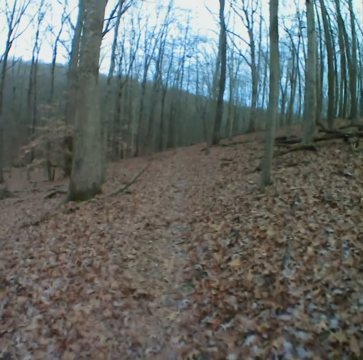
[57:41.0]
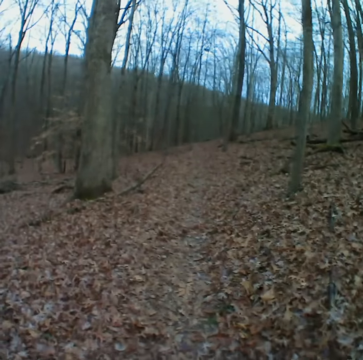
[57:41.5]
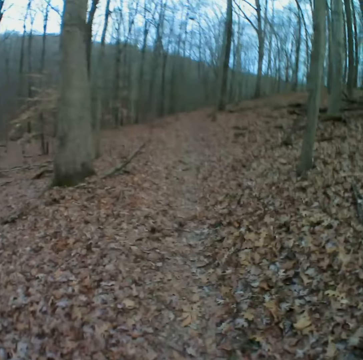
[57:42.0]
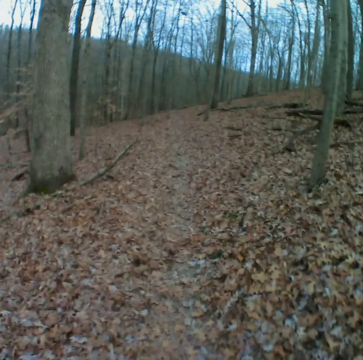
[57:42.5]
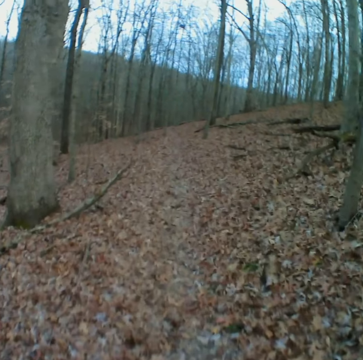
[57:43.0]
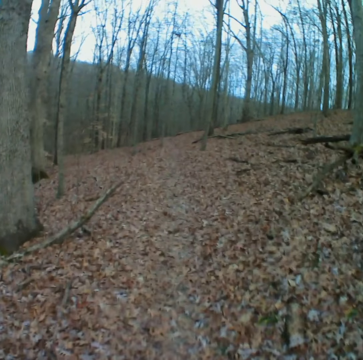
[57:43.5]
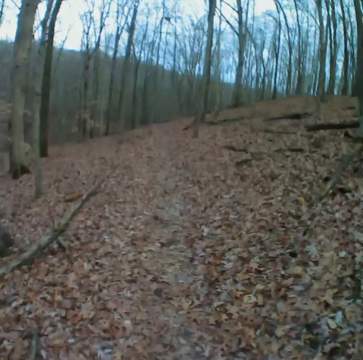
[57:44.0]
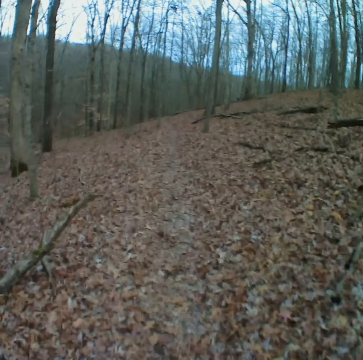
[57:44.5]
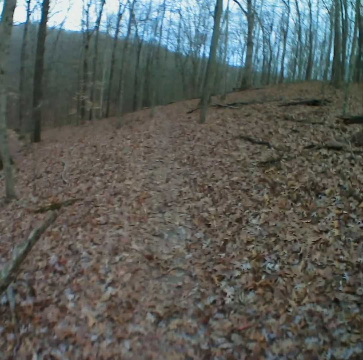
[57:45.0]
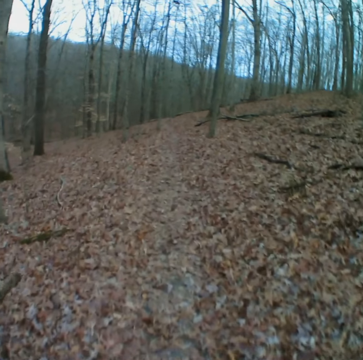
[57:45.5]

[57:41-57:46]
The camera wearer stares forward.

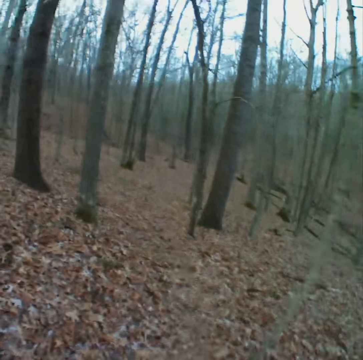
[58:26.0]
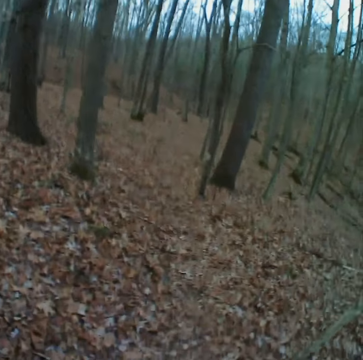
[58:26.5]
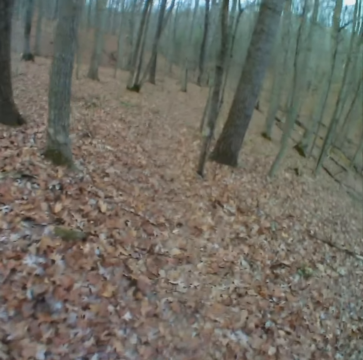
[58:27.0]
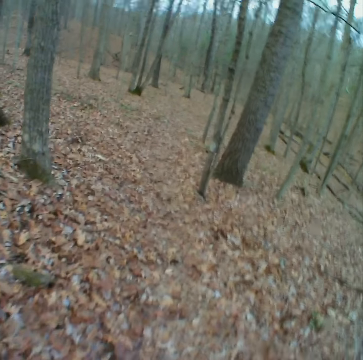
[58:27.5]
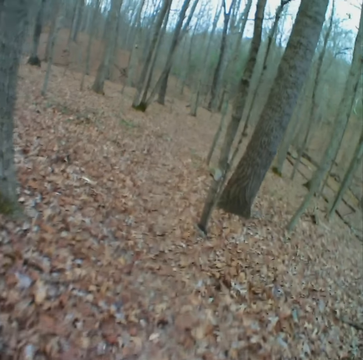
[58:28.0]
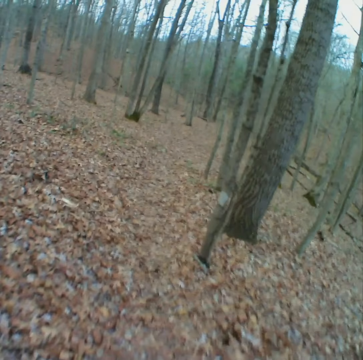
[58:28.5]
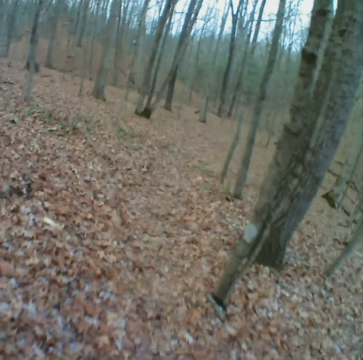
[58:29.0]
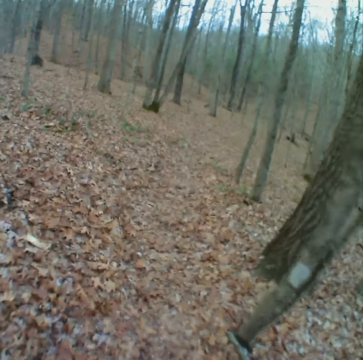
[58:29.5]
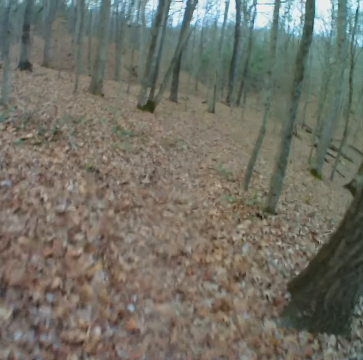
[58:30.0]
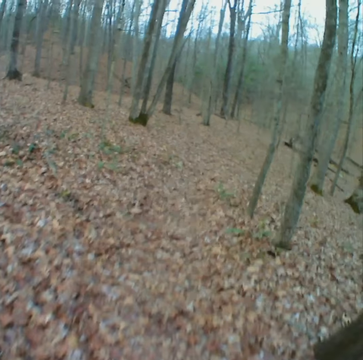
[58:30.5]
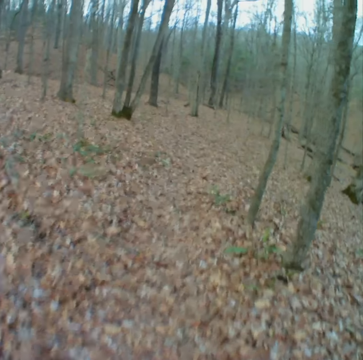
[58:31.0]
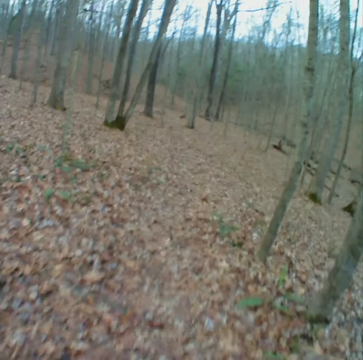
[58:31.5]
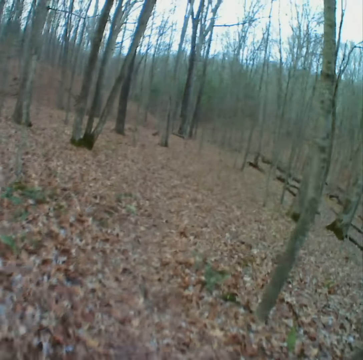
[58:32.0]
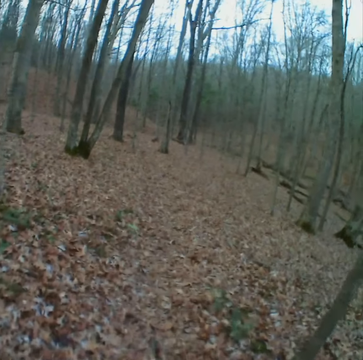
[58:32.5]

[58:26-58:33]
The camera wearer walks forward.

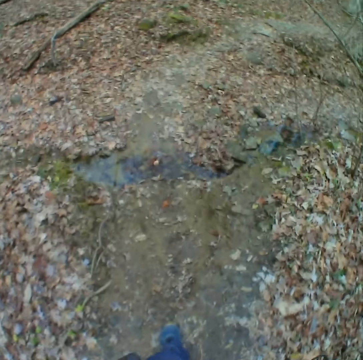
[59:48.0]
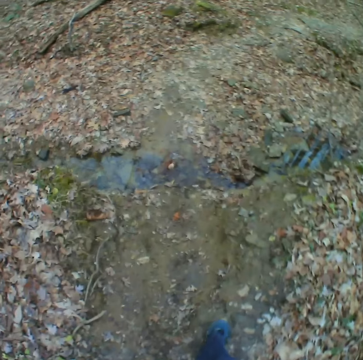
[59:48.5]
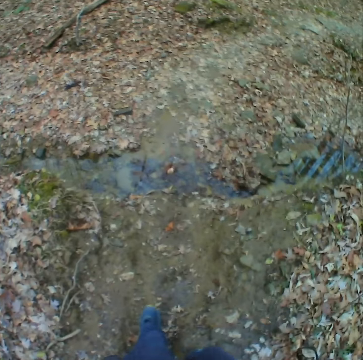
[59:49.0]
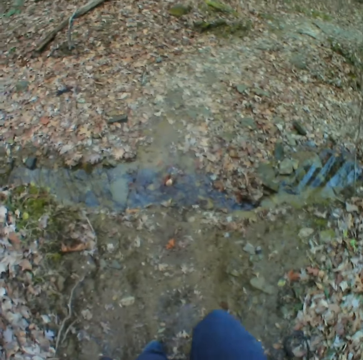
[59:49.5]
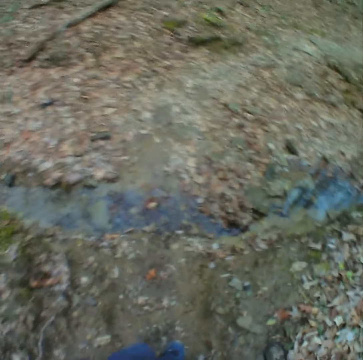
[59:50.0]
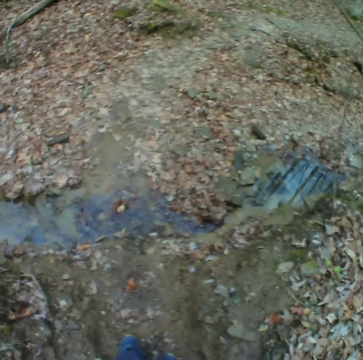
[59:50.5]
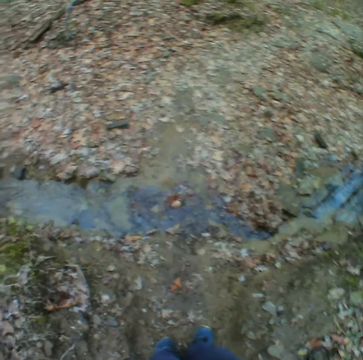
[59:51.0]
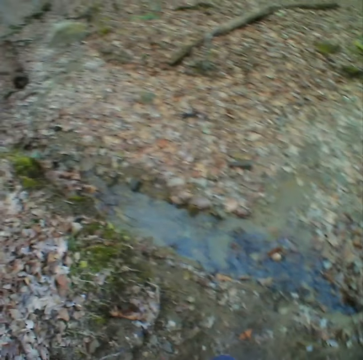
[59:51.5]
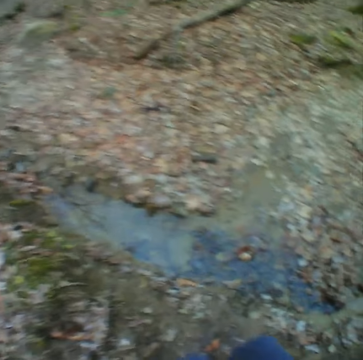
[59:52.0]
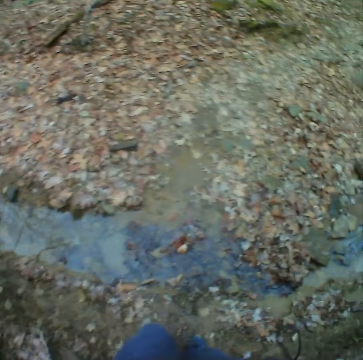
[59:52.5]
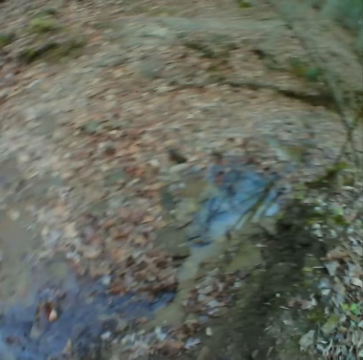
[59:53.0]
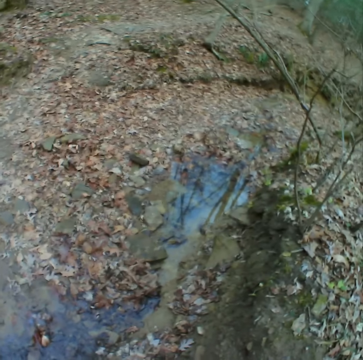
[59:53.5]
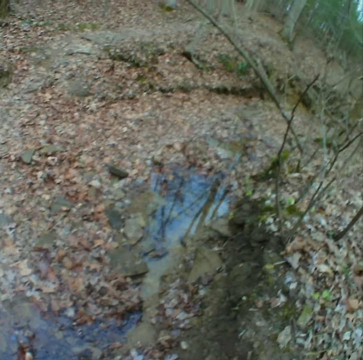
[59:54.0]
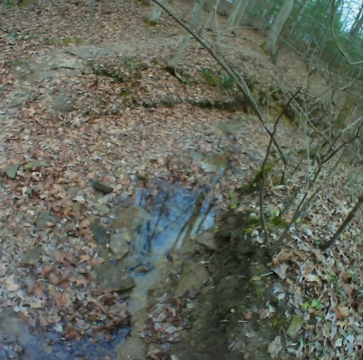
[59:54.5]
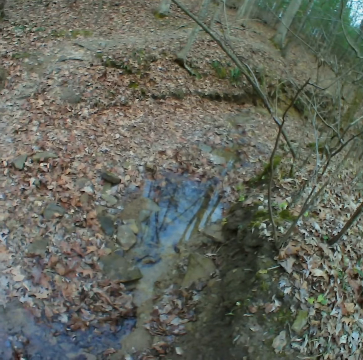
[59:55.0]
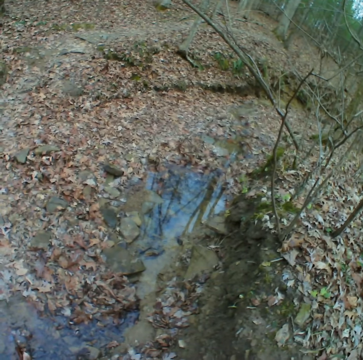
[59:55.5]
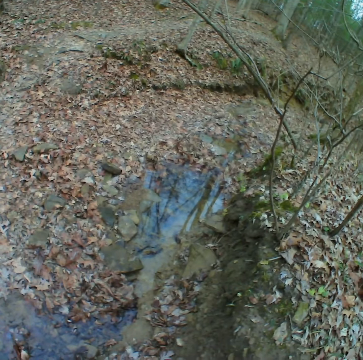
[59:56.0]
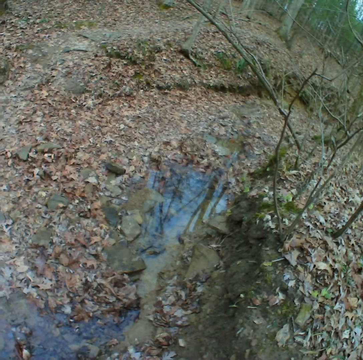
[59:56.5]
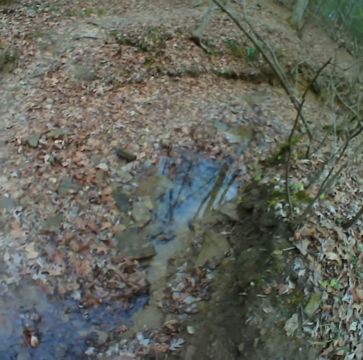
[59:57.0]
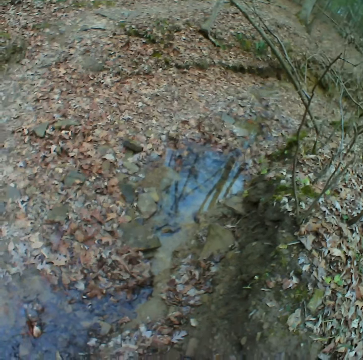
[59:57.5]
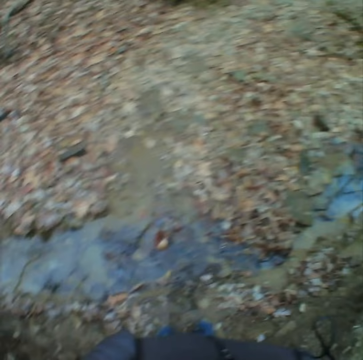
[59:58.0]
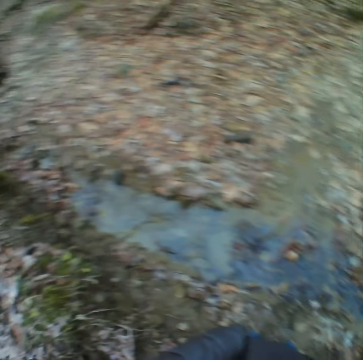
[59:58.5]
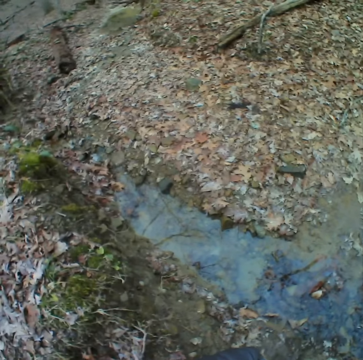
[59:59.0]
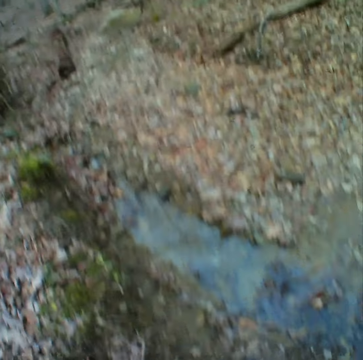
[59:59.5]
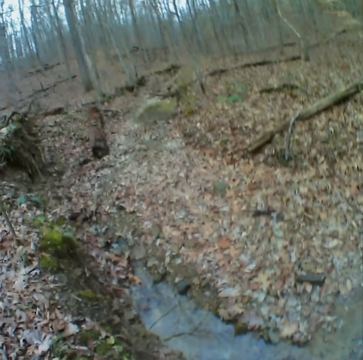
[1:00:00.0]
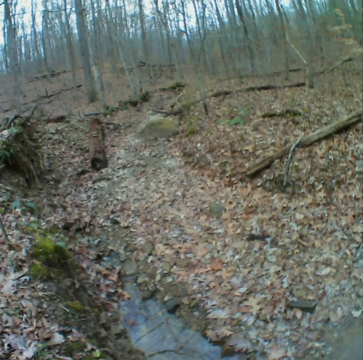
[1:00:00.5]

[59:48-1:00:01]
The camera wearer stops walking. They stare at the water pond. They turn around the river.

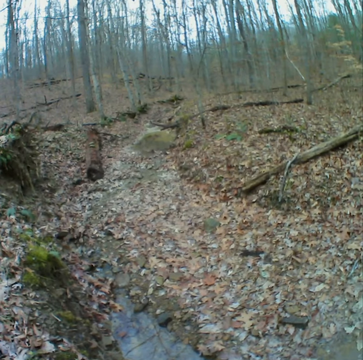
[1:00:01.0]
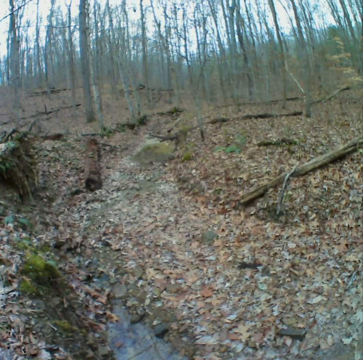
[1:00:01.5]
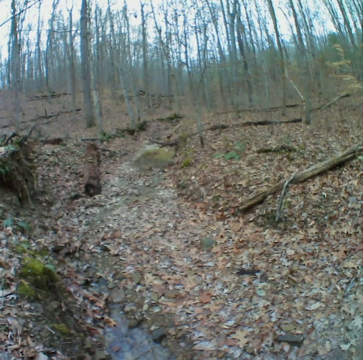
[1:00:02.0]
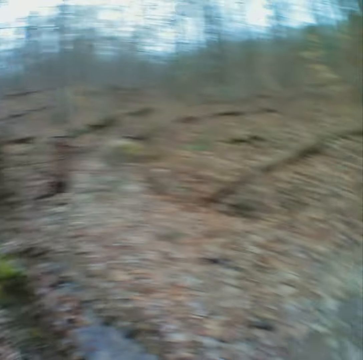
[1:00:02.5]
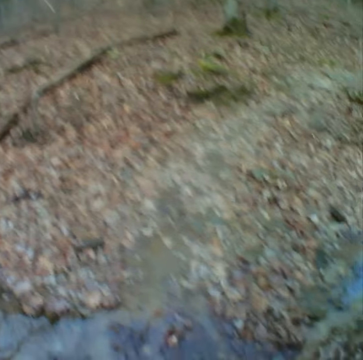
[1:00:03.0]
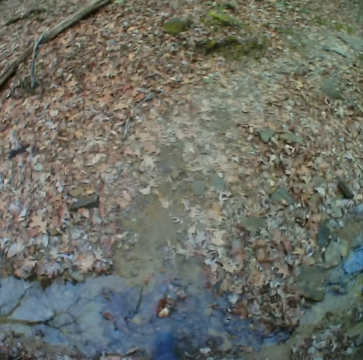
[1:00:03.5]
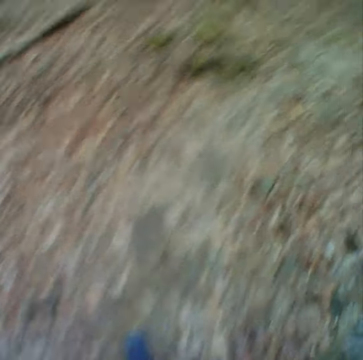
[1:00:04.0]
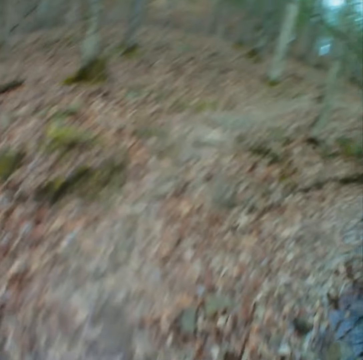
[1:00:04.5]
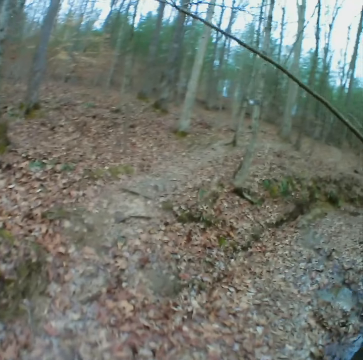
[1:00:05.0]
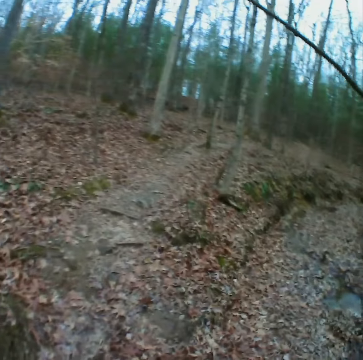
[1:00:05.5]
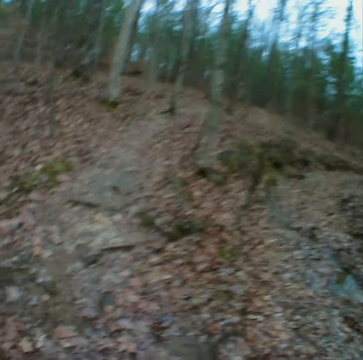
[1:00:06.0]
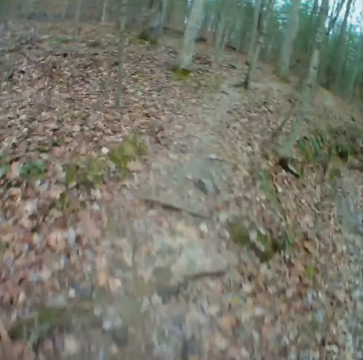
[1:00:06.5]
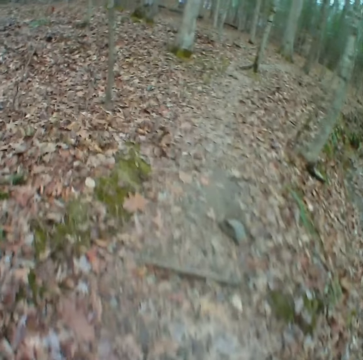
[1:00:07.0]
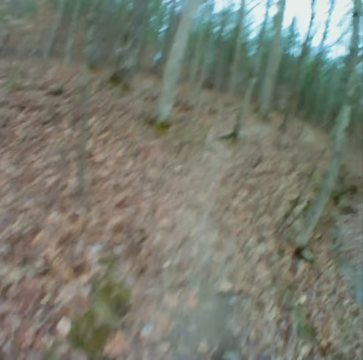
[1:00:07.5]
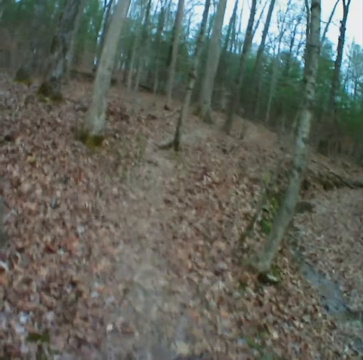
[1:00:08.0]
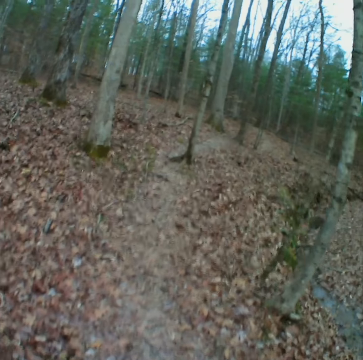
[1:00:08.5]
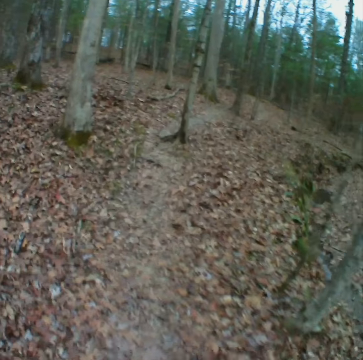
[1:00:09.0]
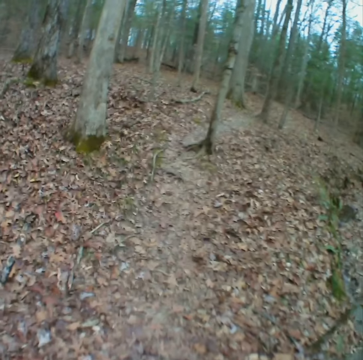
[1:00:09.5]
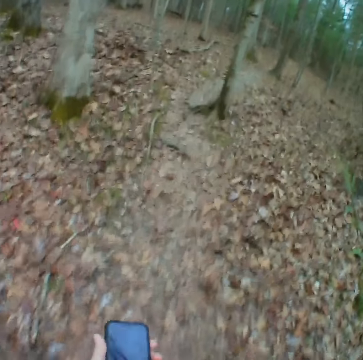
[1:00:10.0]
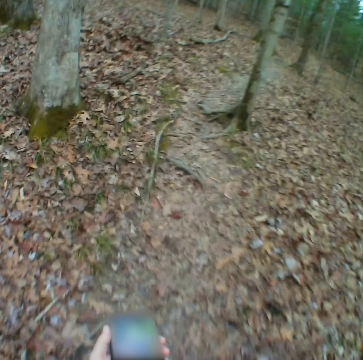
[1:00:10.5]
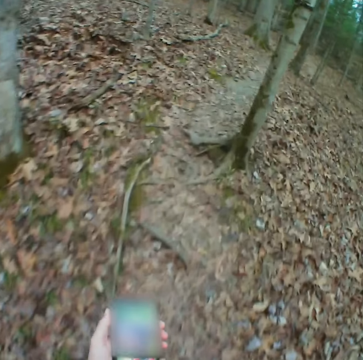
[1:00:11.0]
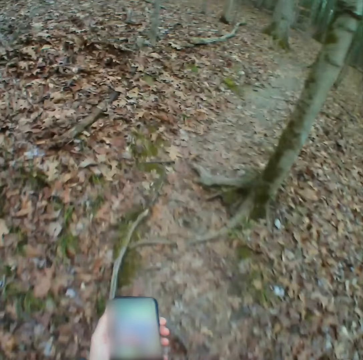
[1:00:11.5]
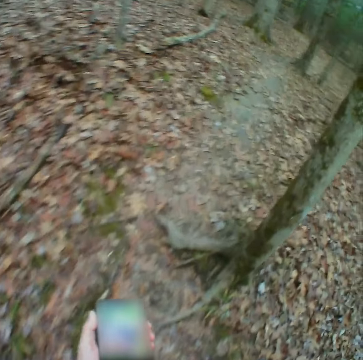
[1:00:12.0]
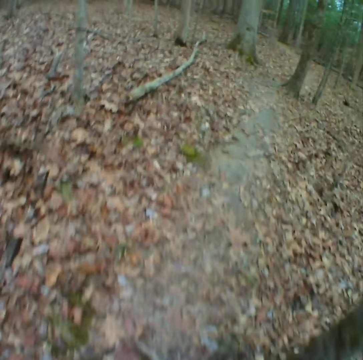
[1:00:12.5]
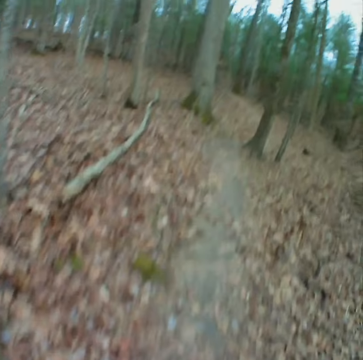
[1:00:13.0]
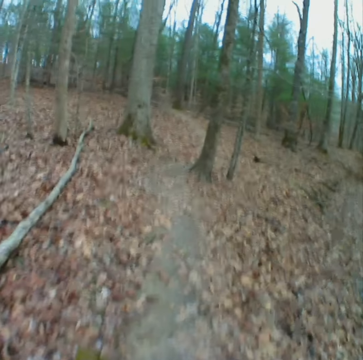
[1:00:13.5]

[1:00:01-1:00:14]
The camera wearer looks around. They walk forward on the path. They operate the phone and move the phone forward. They stare forward.
